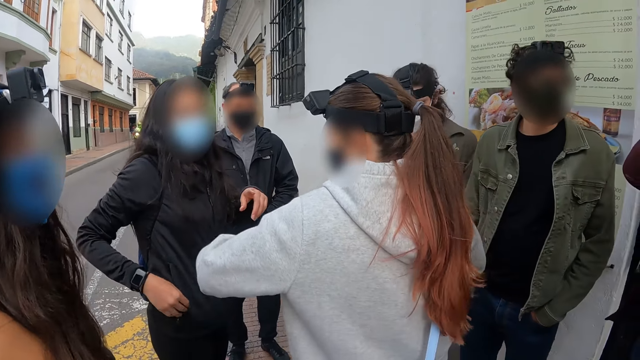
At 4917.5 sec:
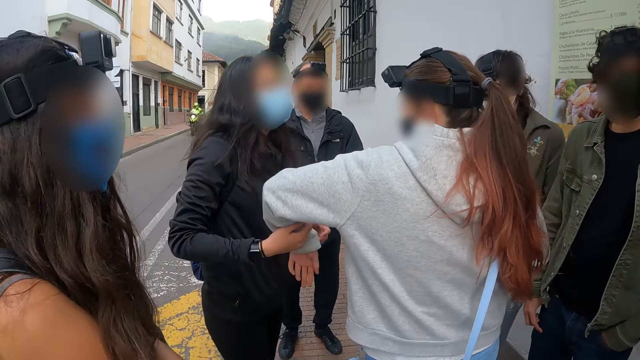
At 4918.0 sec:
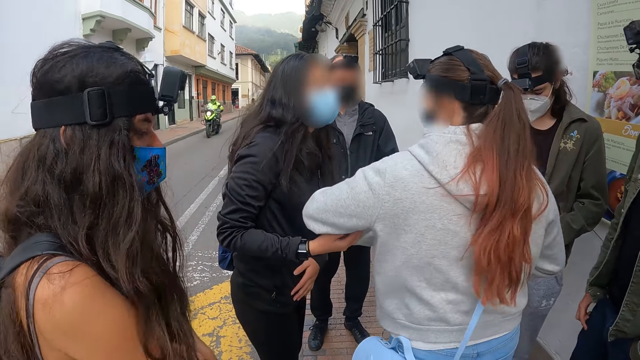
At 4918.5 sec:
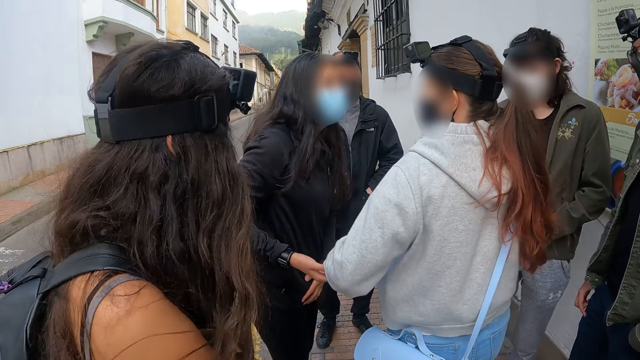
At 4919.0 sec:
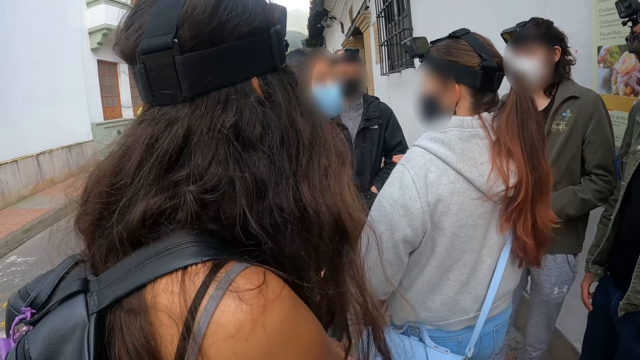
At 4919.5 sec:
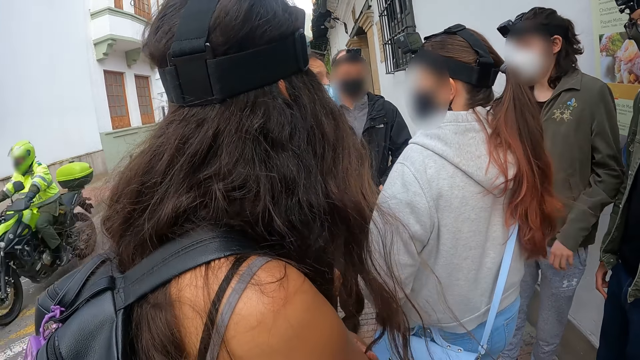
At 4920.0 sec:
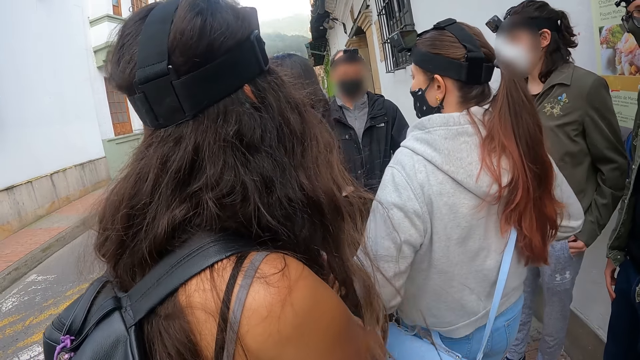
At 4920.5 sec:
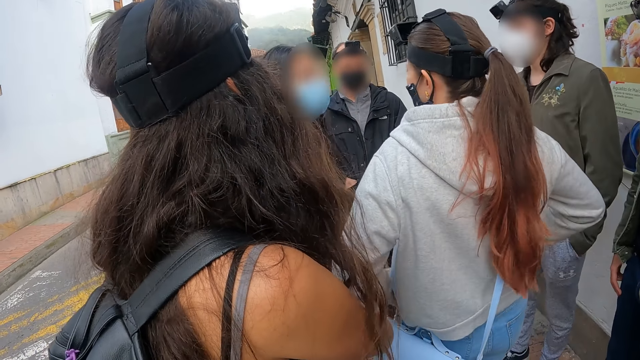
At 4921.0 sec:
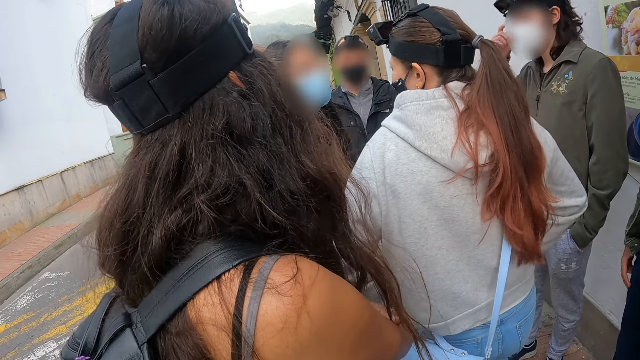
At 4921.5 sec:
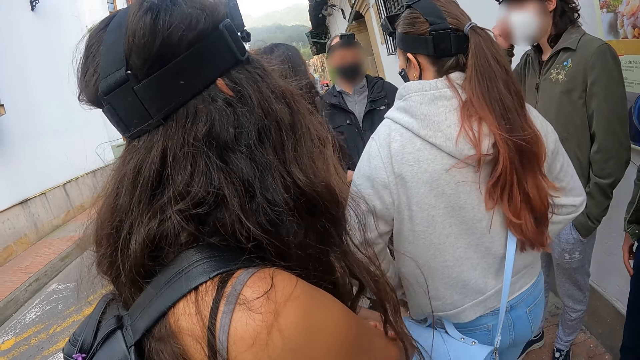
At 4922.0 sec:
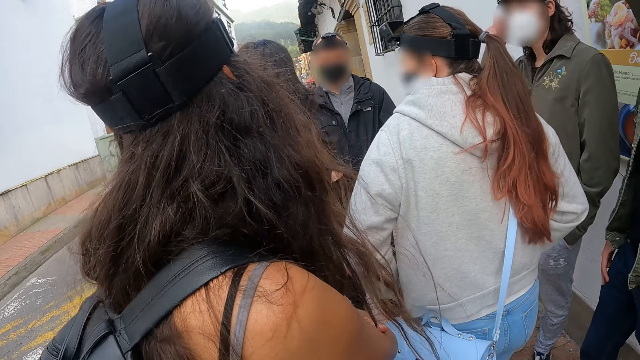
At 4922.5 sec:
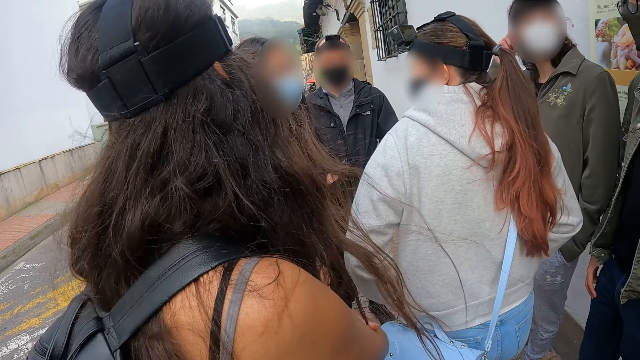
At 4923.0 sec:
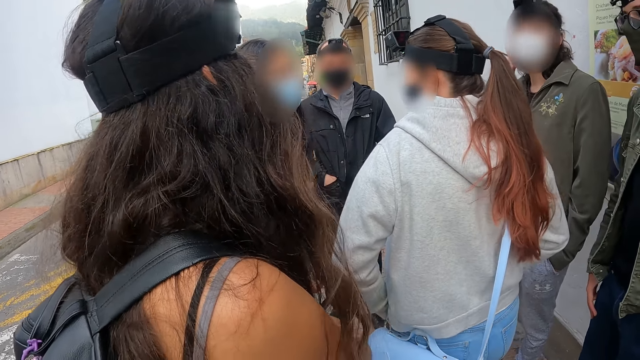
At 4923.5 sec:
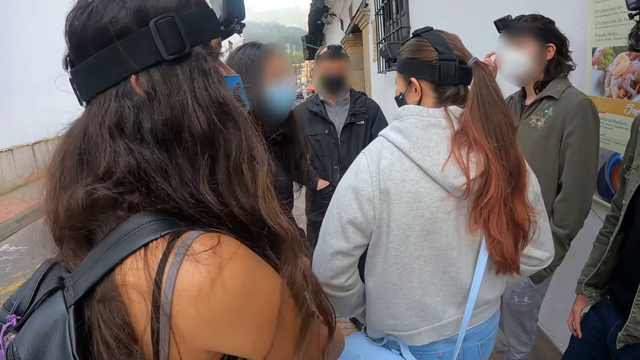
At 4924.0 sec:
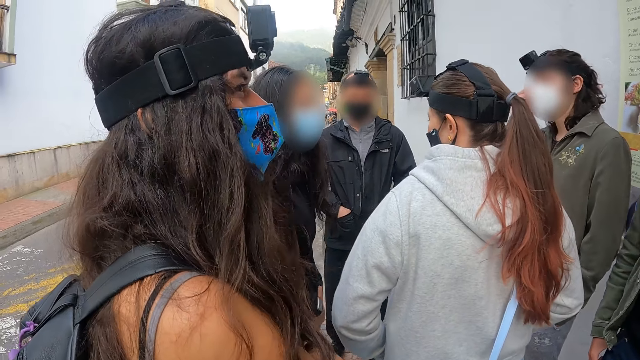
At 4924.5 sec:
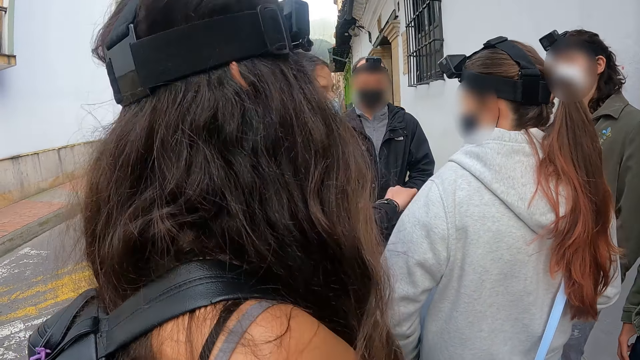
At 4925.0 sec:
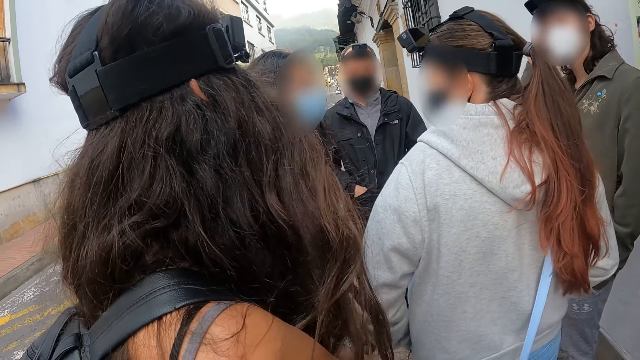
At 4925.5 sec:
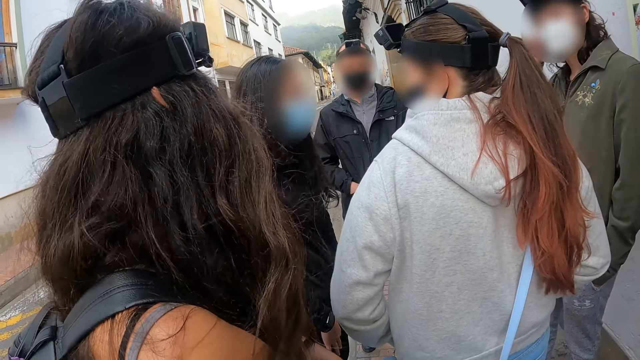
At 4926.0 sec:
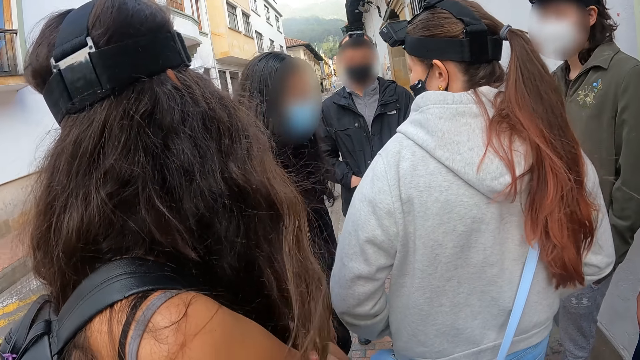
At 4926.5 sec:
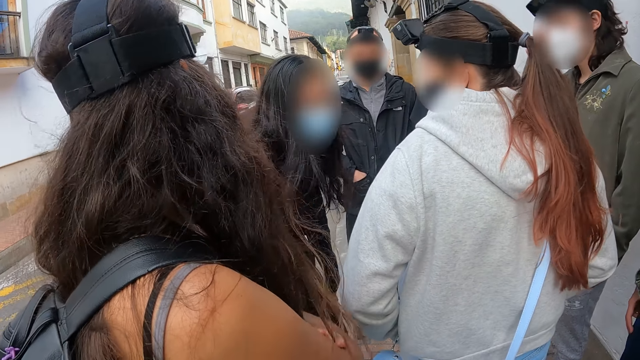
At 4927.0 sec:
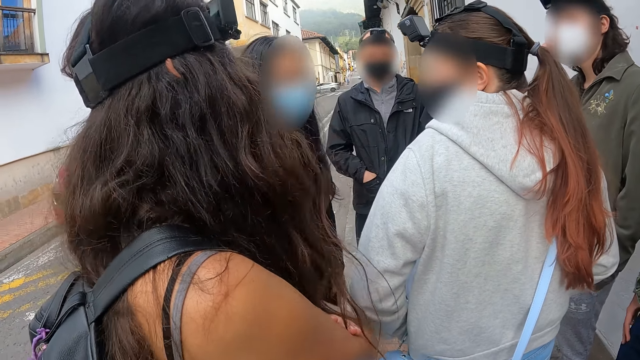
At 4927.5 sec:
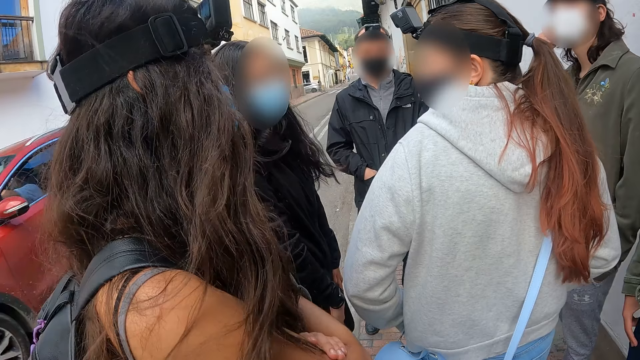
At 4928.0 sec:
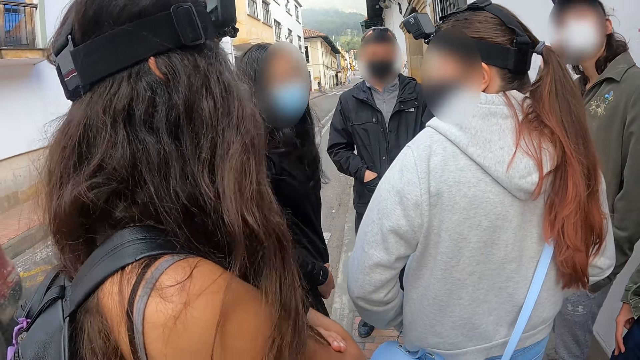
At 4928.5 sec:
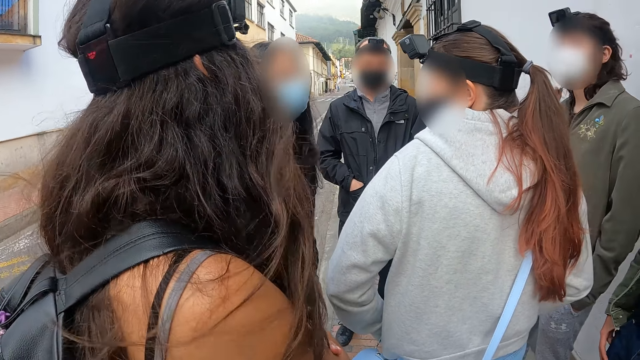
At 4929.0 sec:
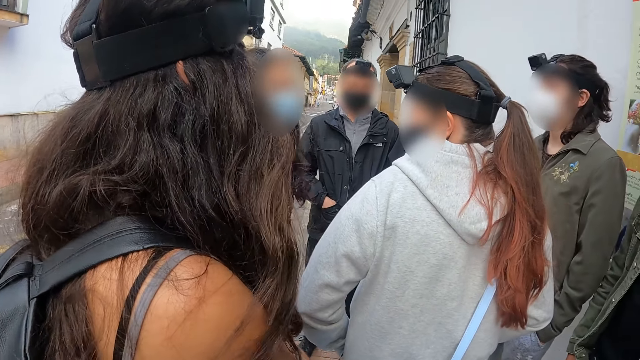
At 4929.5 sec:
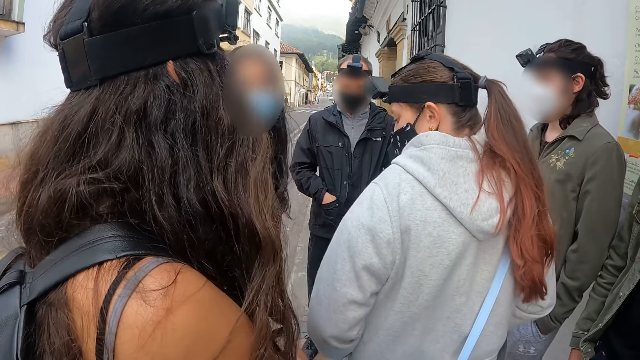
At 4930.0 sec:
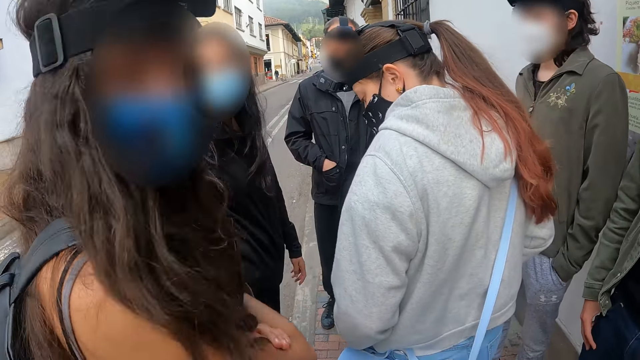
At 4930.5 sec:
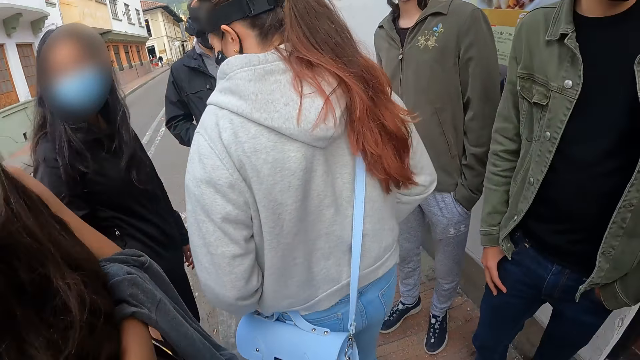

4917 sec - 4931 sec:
A woman holds another woman's left hand. A man puts a hand in the pocket. The first woman converses with the other woman.

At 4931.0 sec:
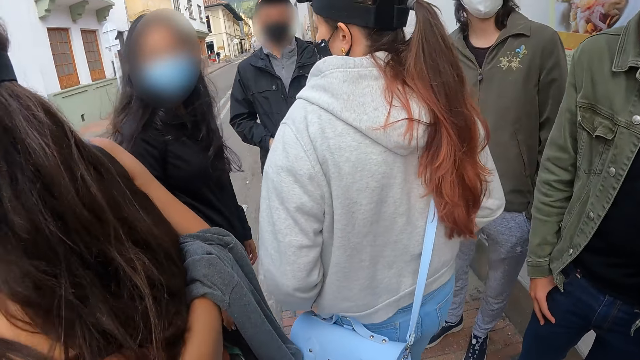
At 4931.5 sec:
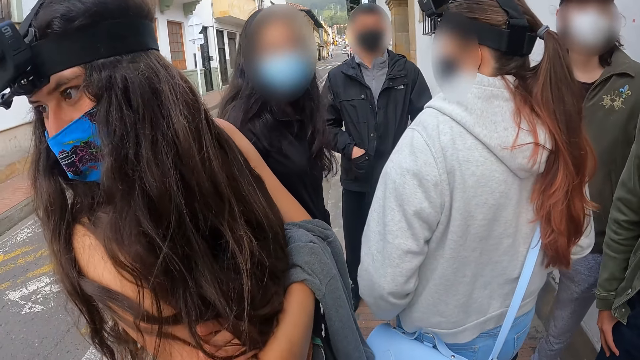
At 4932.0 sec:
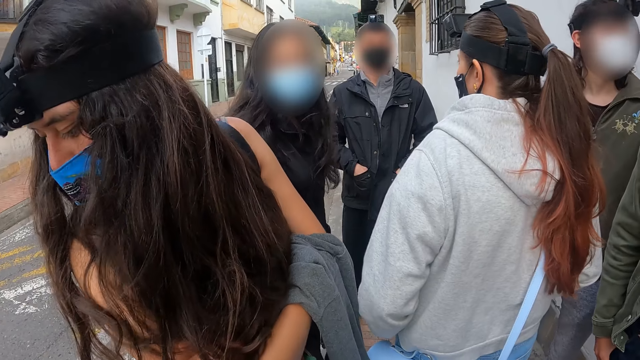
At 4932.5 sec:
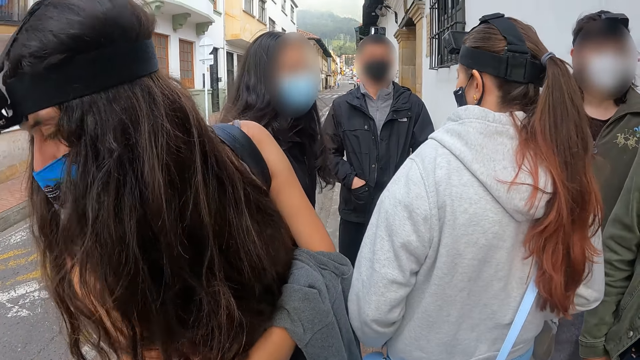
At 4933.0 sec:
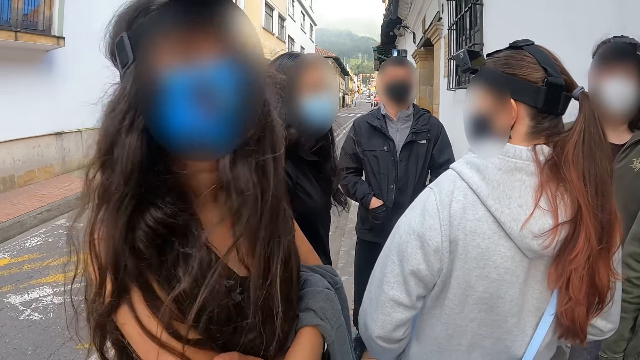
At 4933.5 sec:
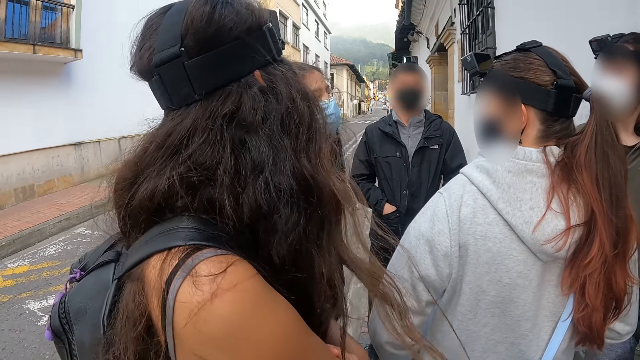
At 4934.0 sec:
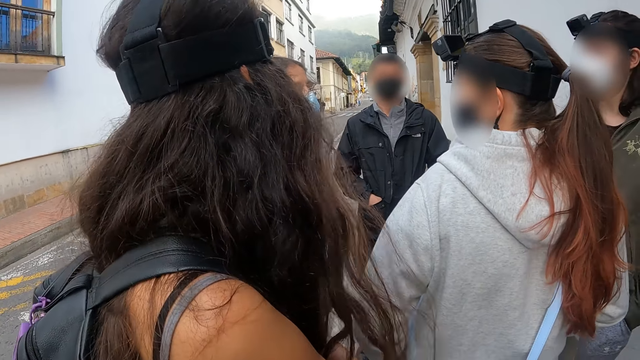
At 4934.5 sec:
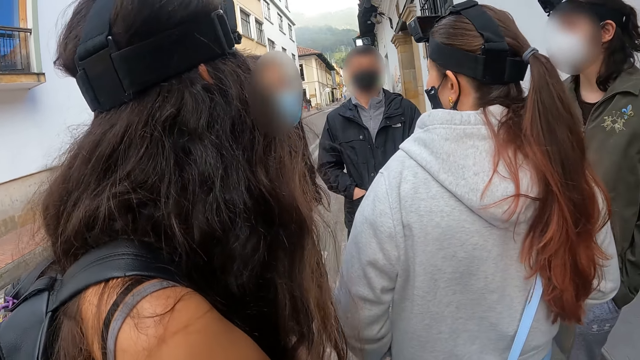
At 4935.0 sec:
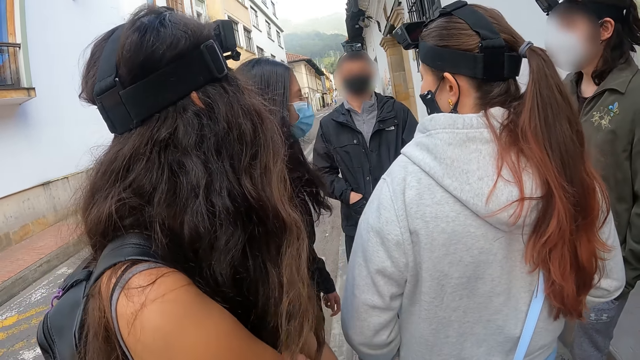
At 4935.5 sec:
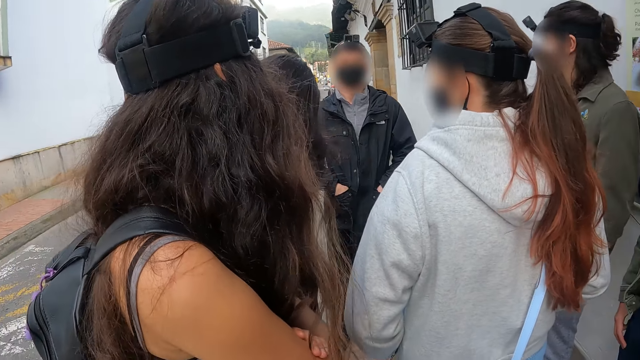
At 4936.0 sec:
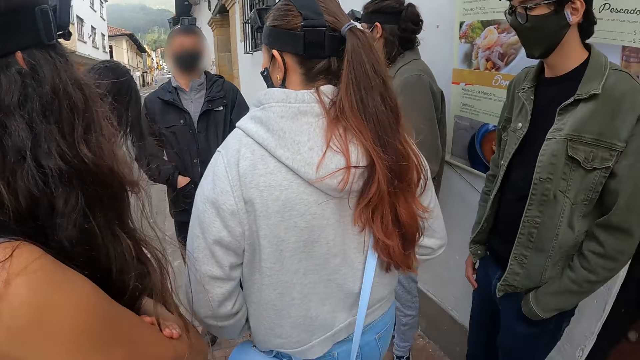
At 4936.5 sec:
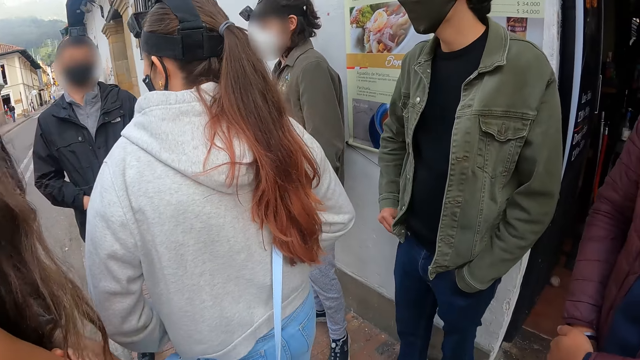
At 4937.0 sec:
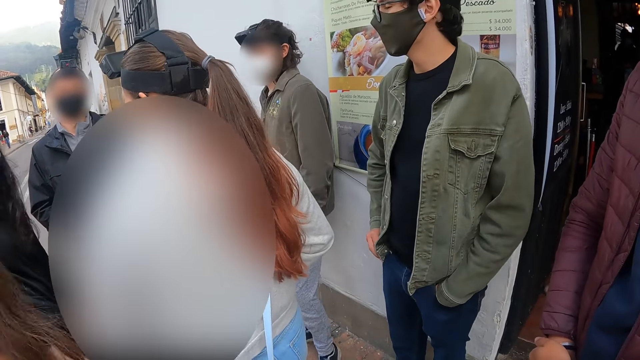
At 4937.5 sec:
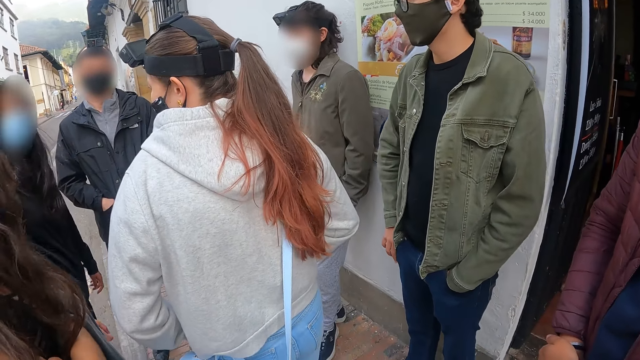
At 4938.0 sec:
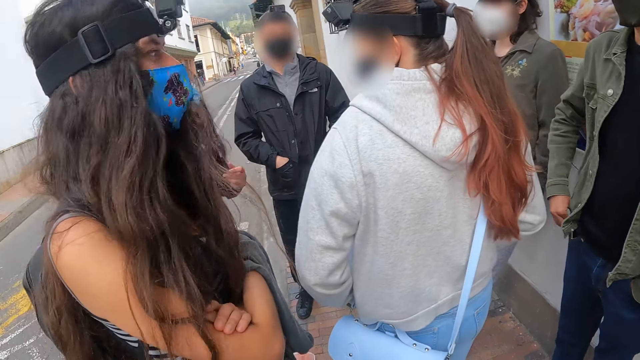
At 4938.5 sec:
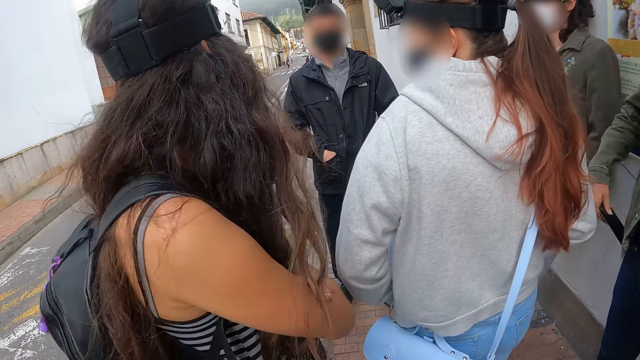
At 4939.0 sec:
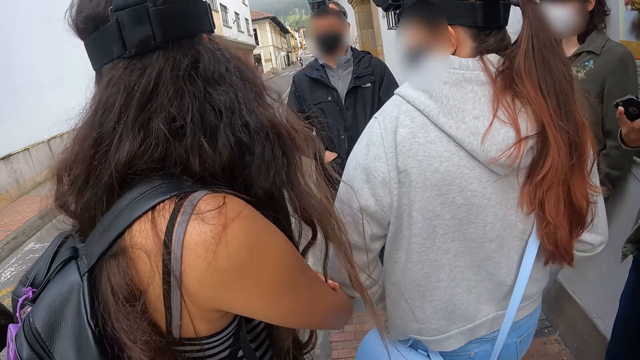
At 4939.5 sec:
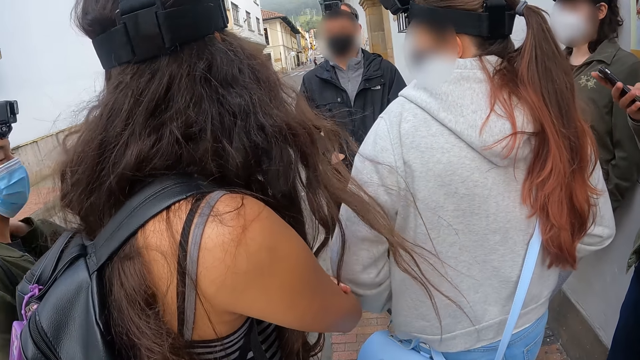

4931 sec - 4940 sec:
A man picks up the phone from the pocket.
